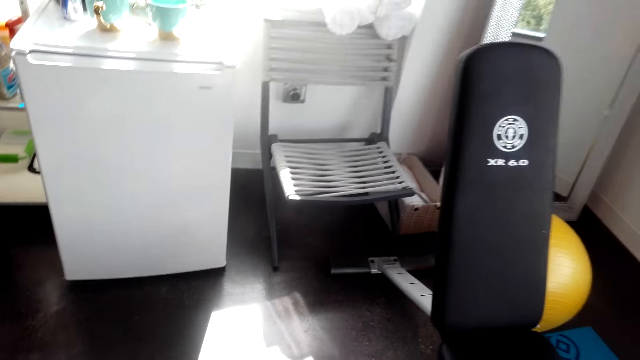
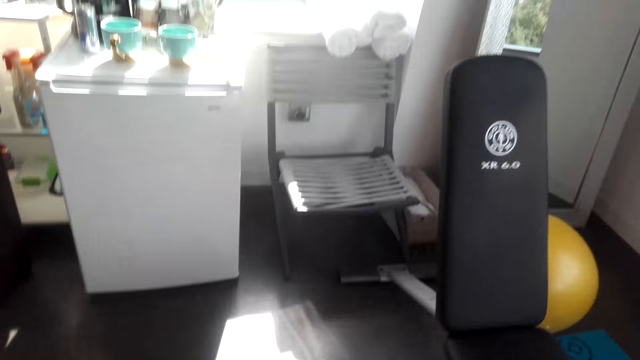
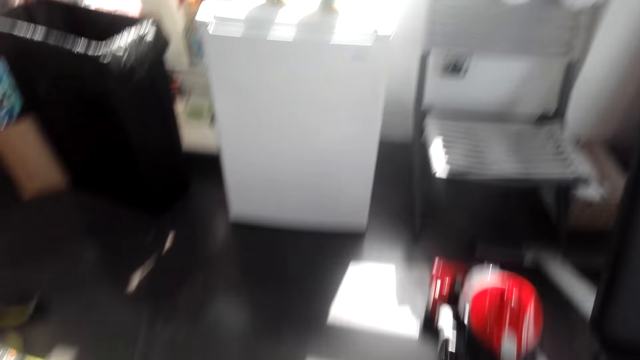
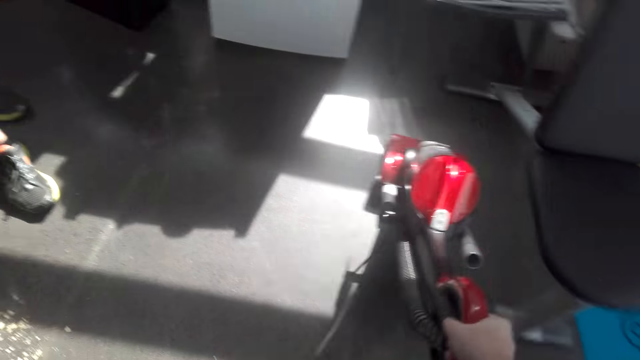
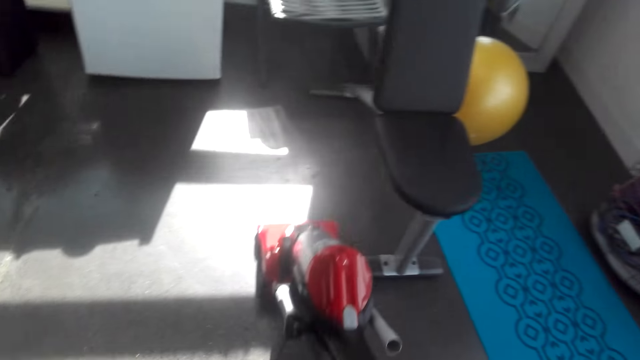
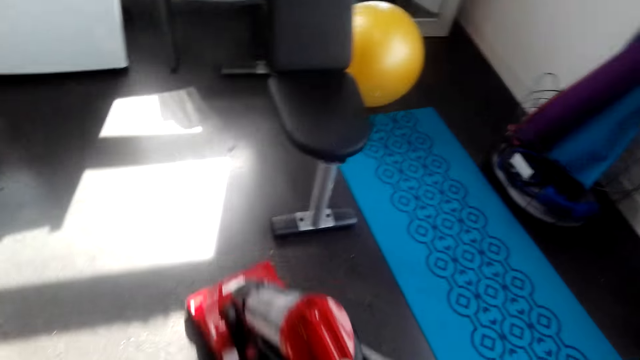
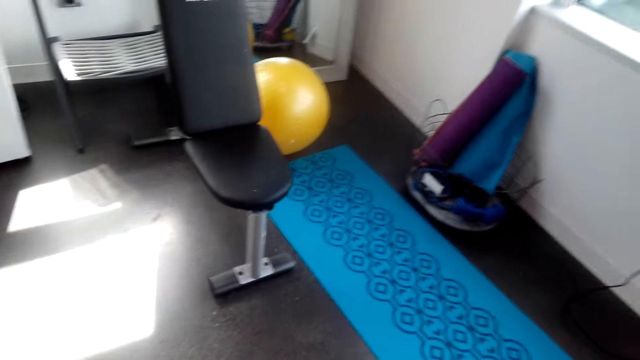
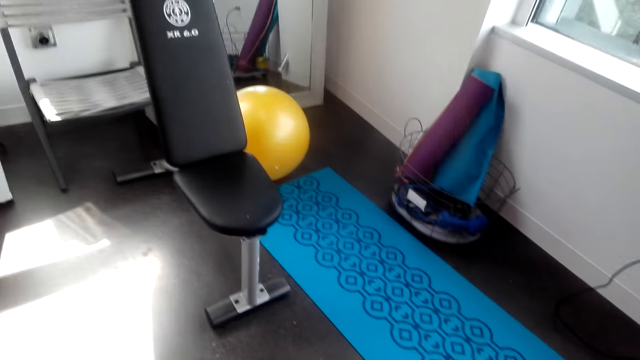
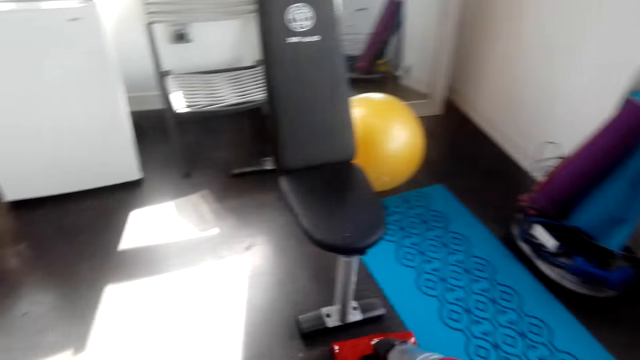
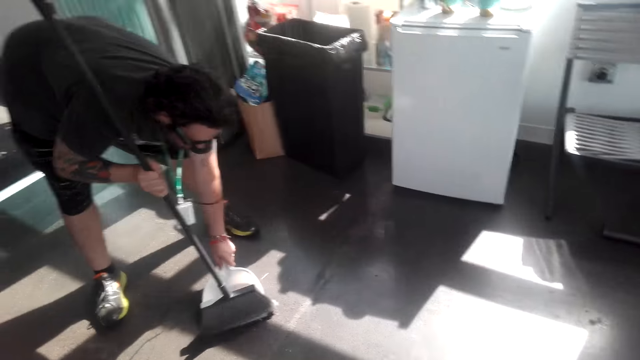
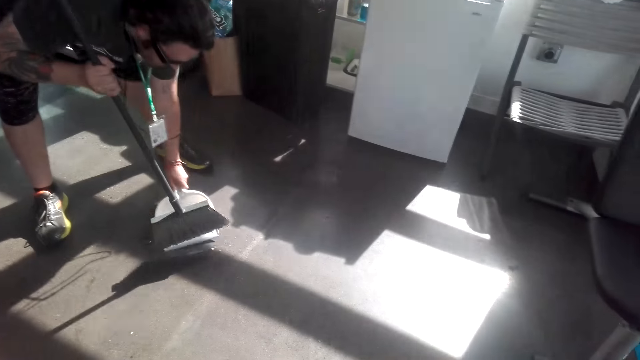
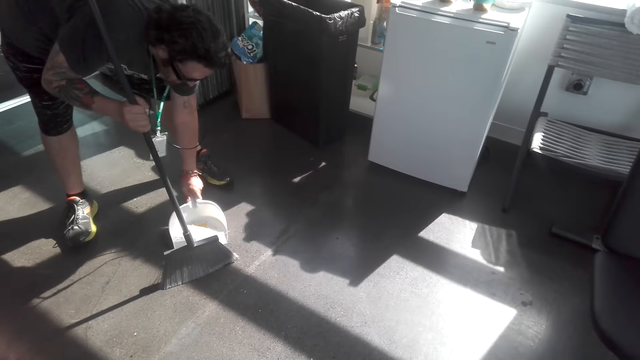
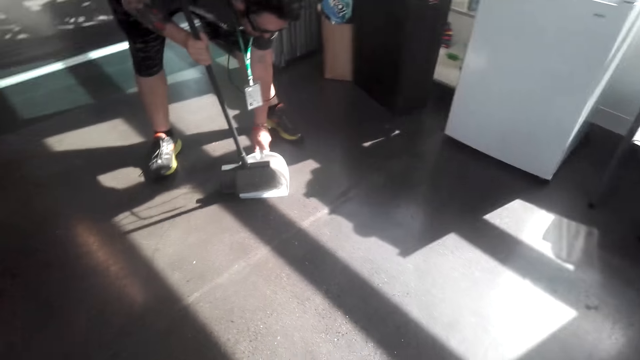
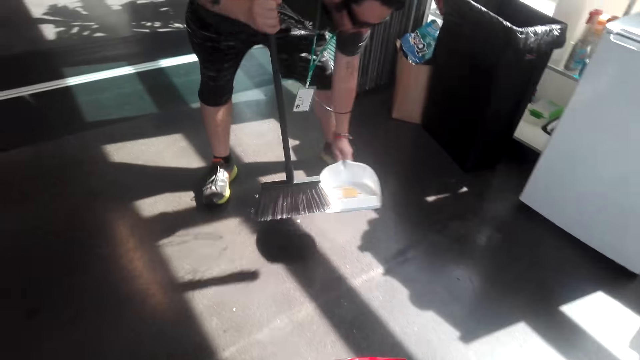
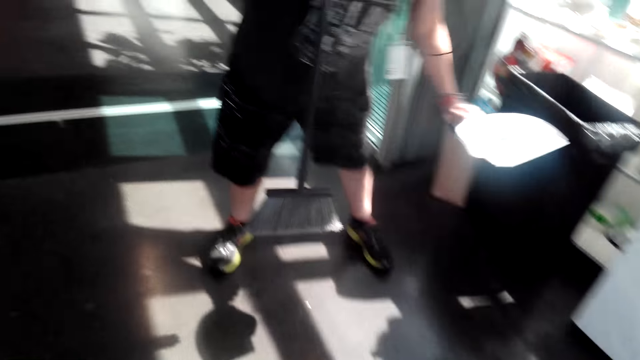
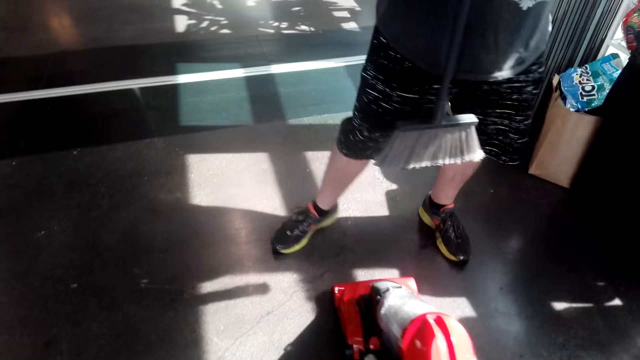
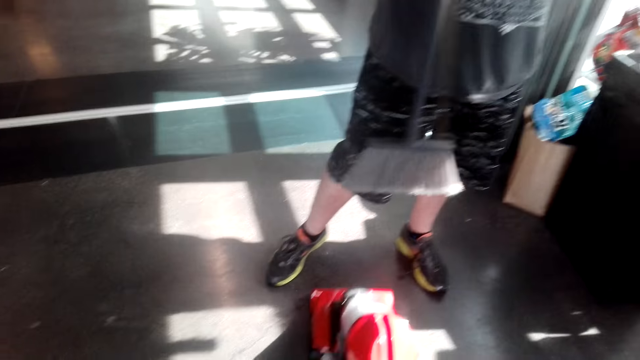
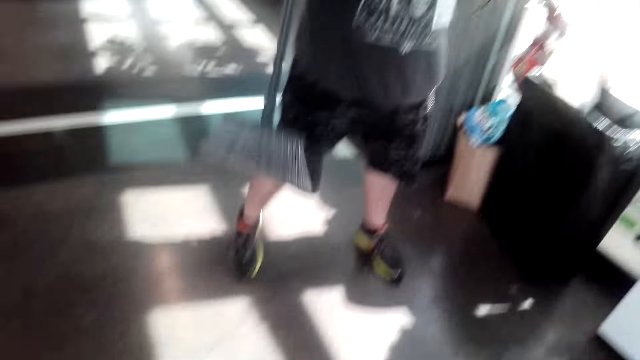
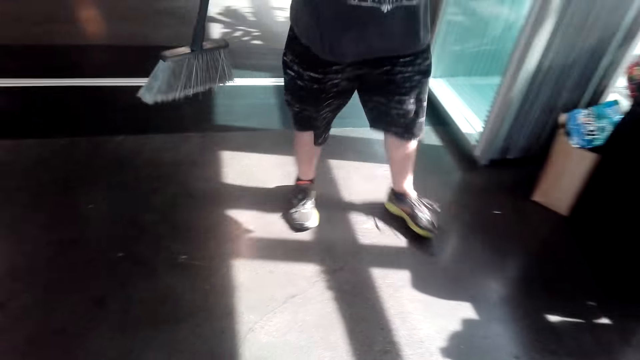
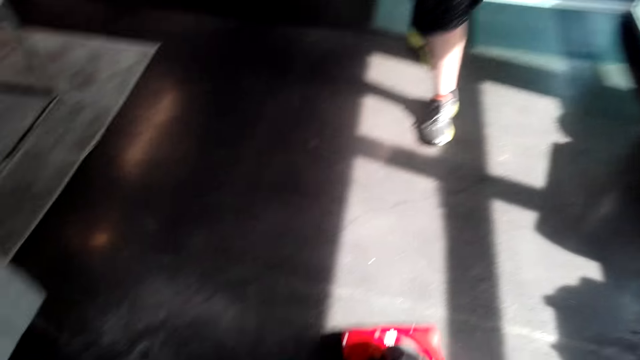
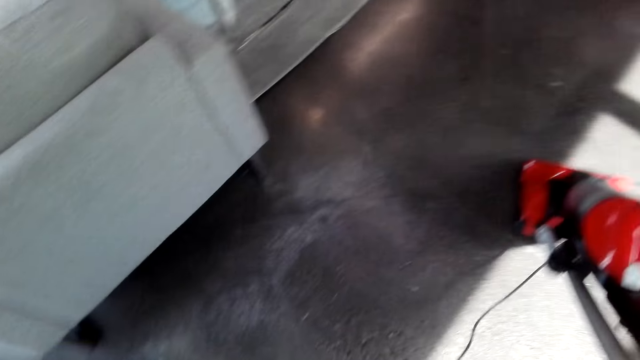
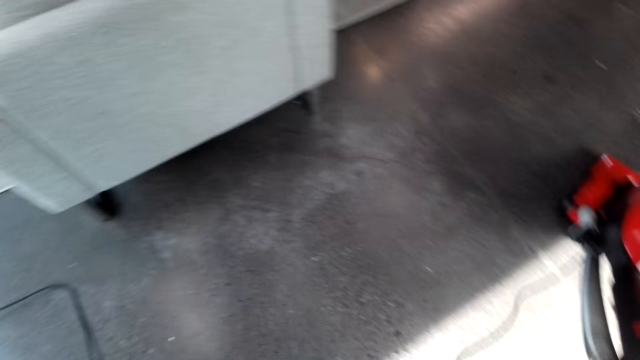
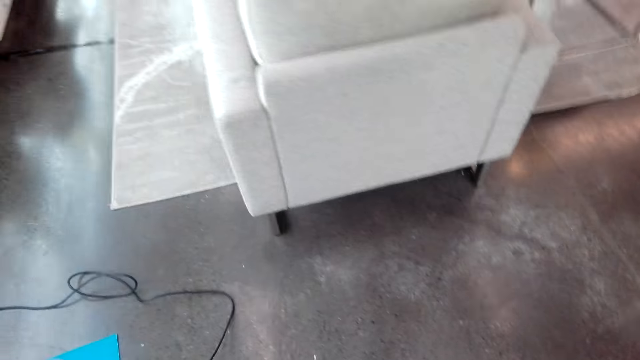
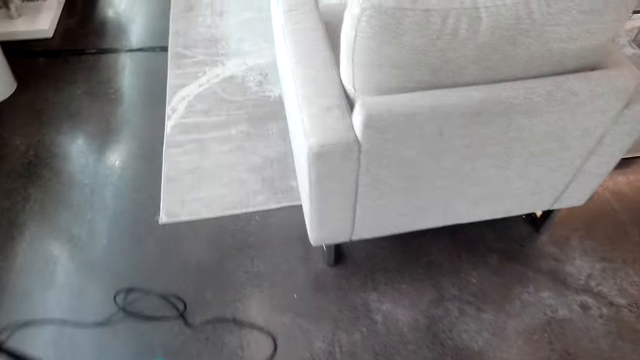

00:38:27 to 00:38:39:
A man picks up the litter with a dust pan. He puts the dirt on the dust pan. He puts the dust in the dust bin with the dust pan.

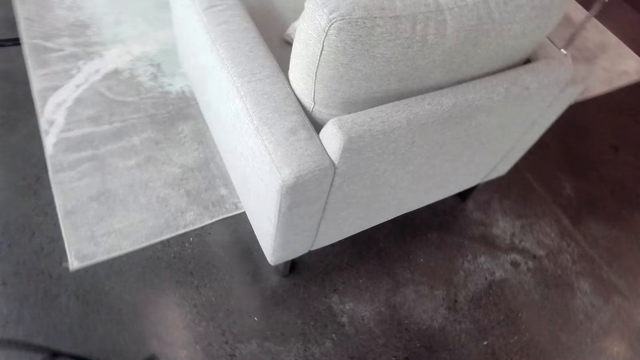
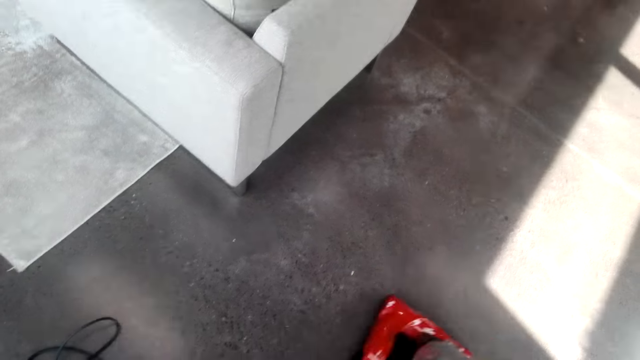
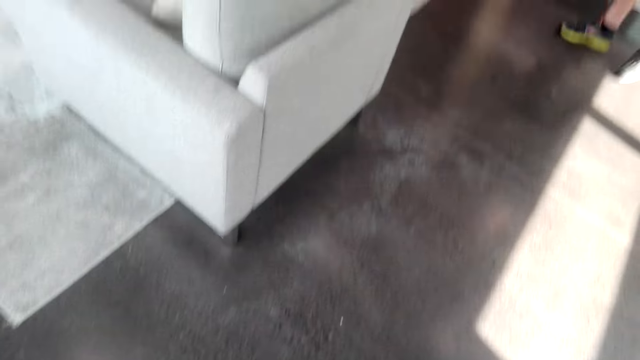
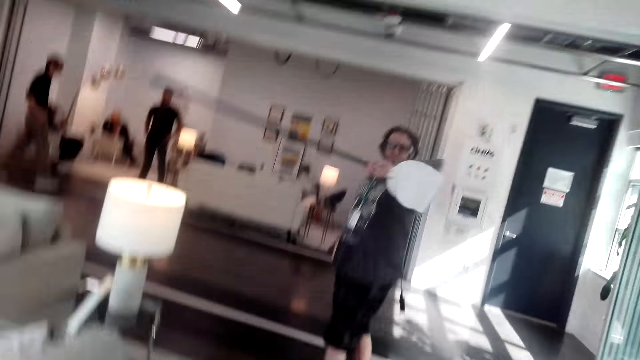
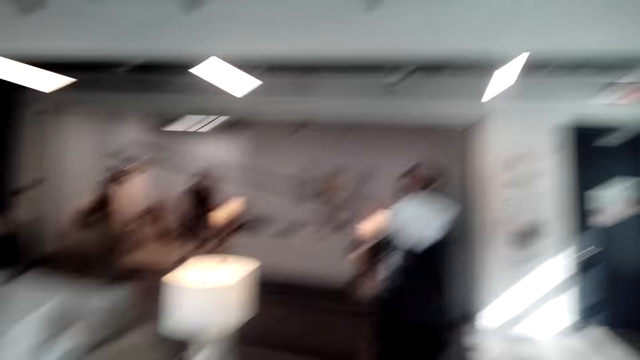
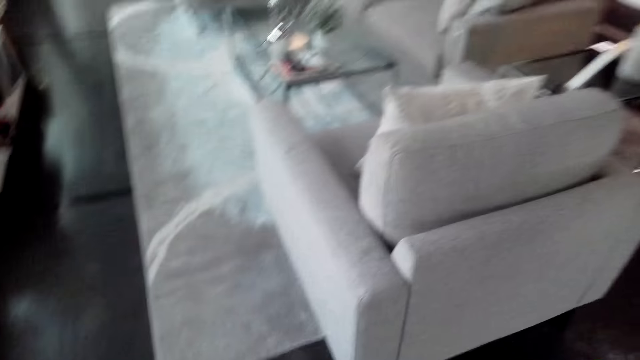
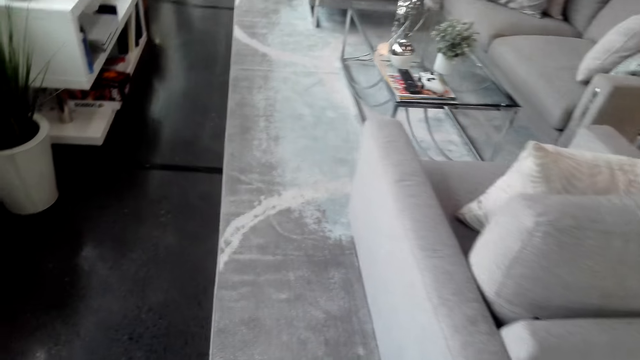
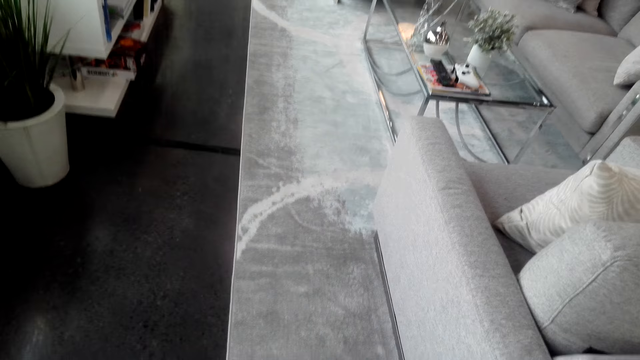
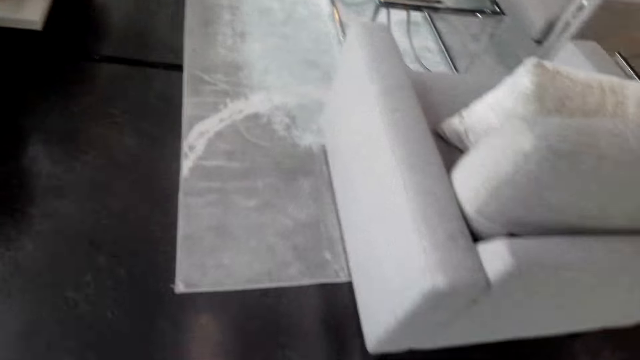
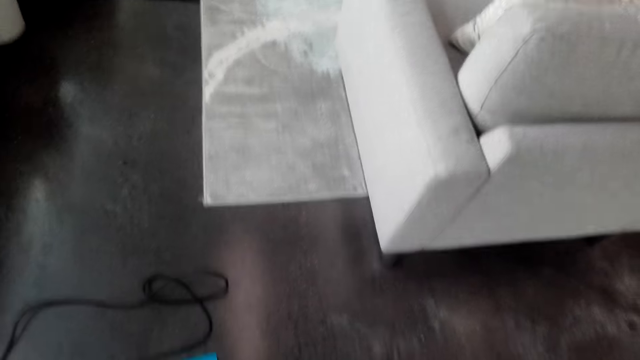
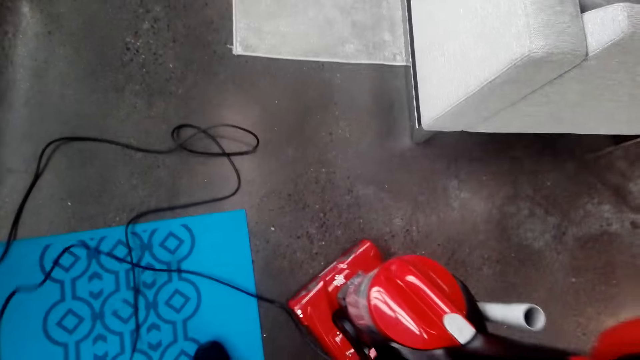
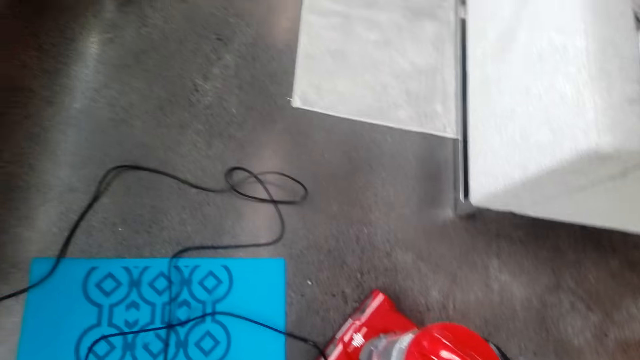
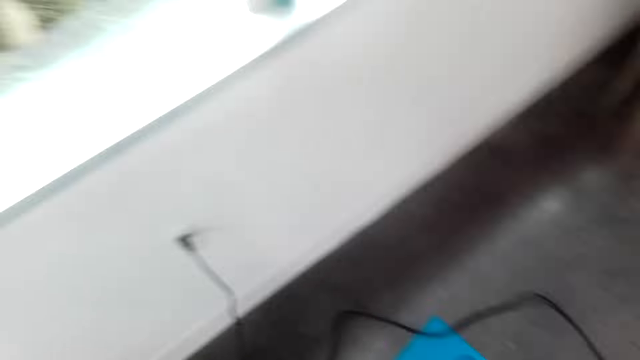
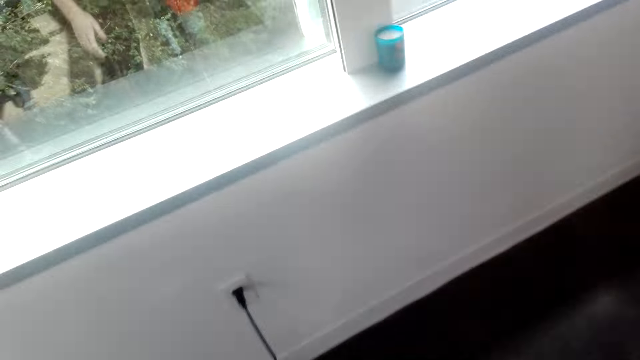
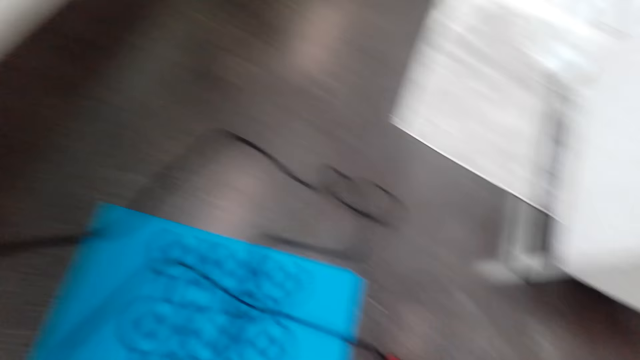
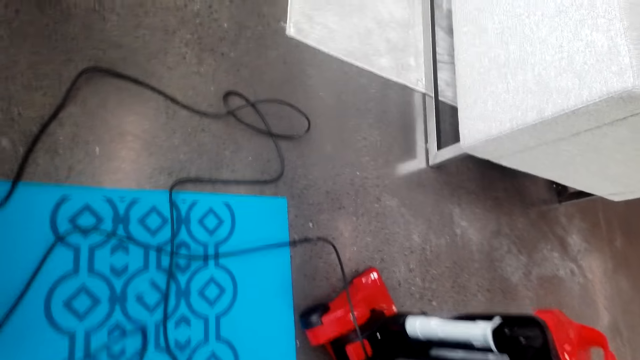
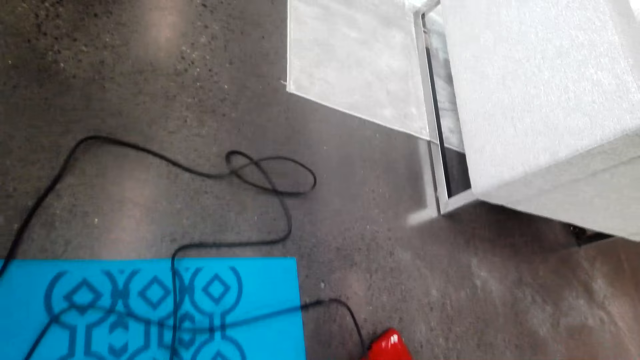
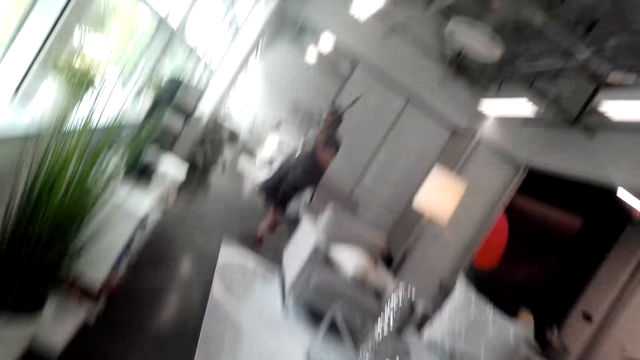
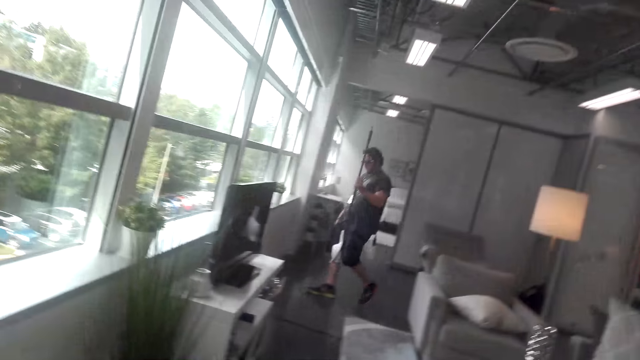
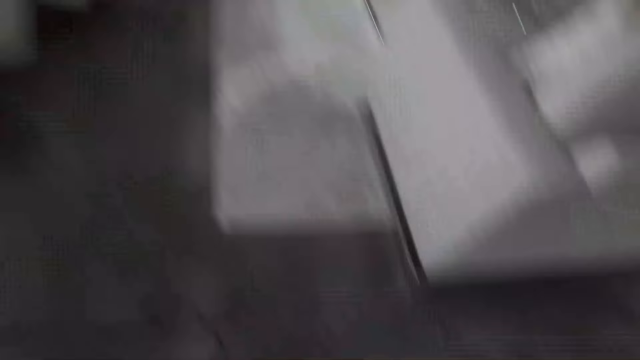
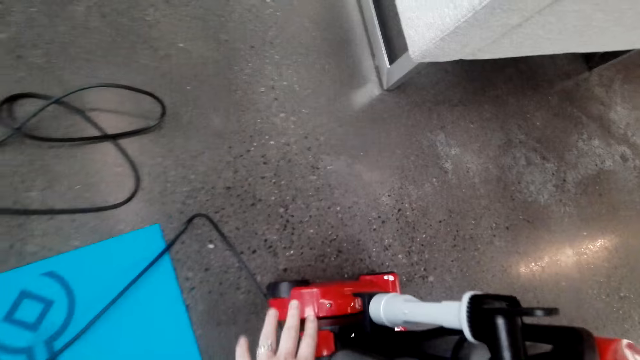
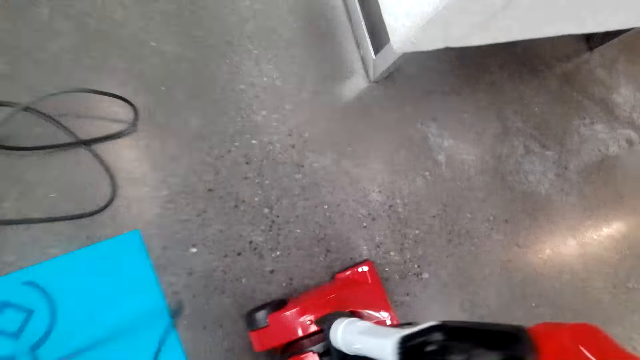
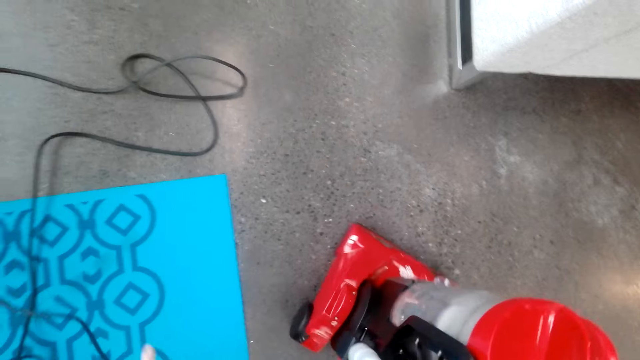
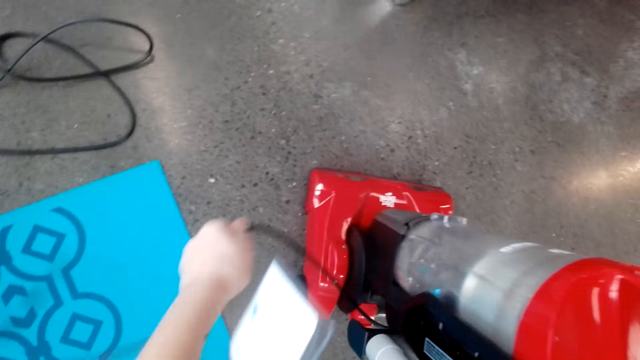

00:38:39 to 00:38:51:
The camera wearer turns off the vacuum cleaner. They talk to a man.
